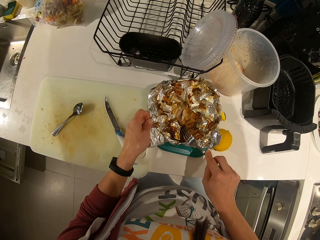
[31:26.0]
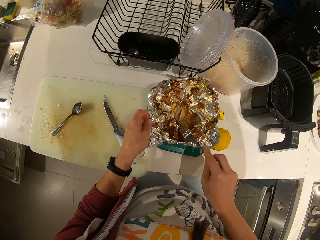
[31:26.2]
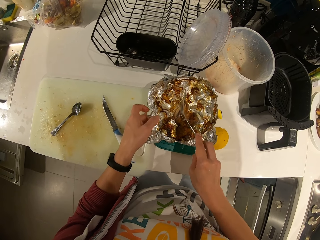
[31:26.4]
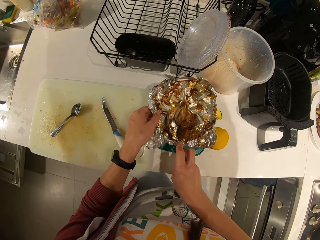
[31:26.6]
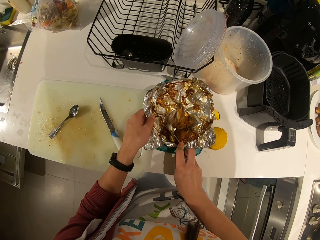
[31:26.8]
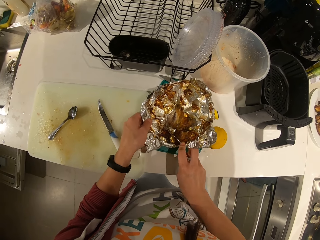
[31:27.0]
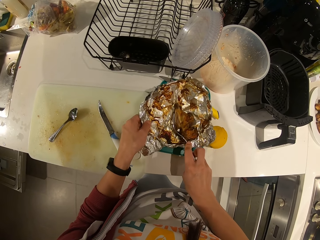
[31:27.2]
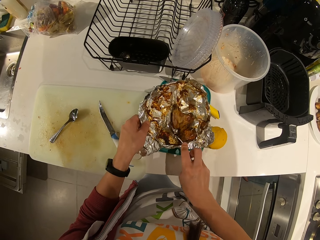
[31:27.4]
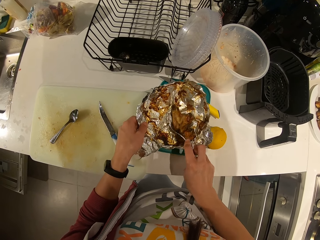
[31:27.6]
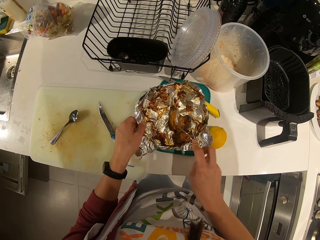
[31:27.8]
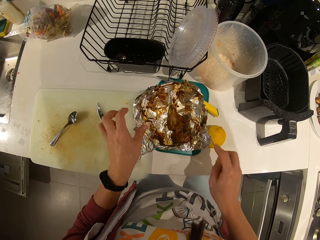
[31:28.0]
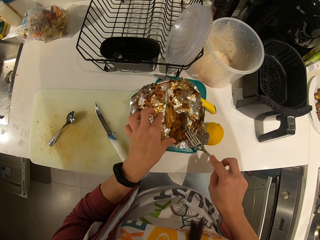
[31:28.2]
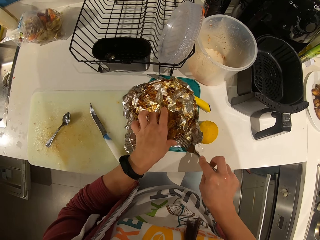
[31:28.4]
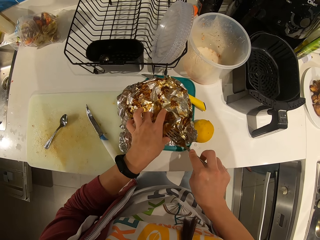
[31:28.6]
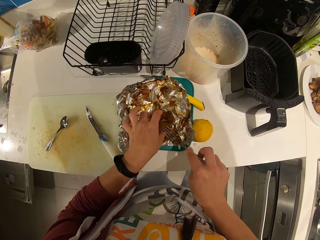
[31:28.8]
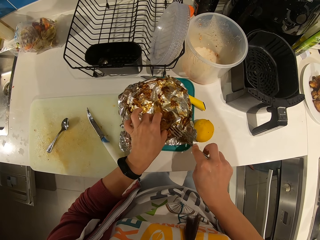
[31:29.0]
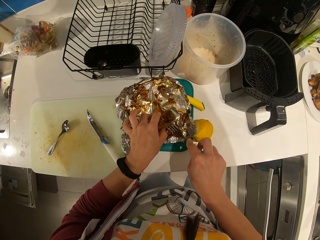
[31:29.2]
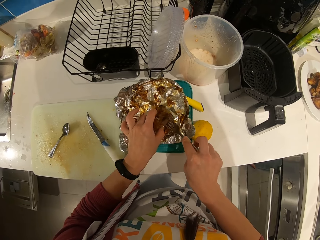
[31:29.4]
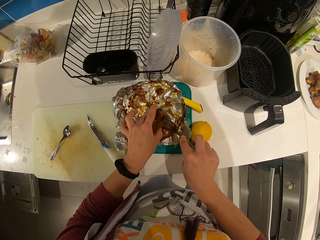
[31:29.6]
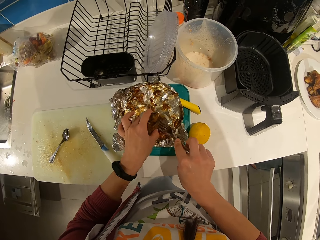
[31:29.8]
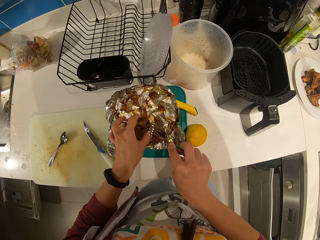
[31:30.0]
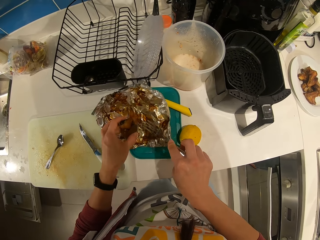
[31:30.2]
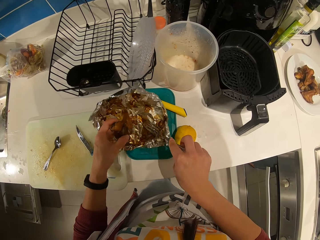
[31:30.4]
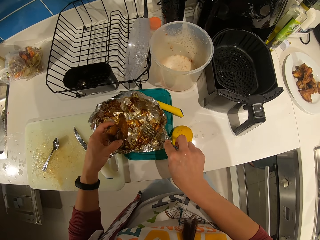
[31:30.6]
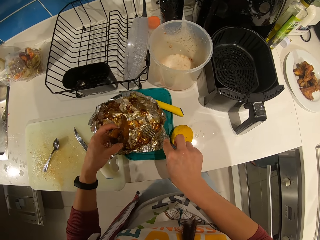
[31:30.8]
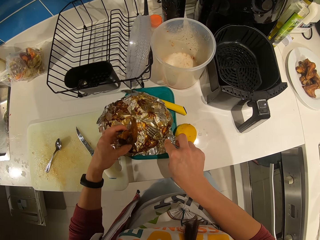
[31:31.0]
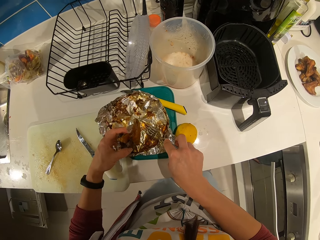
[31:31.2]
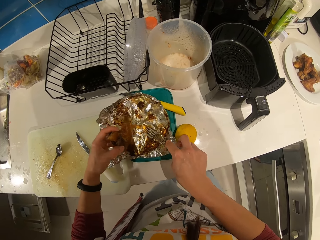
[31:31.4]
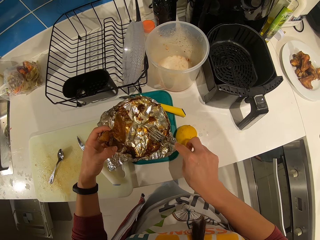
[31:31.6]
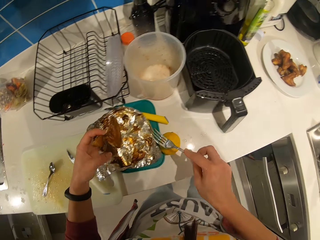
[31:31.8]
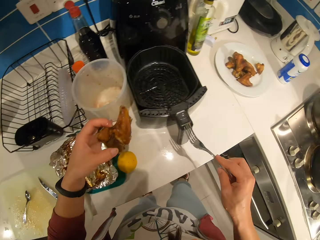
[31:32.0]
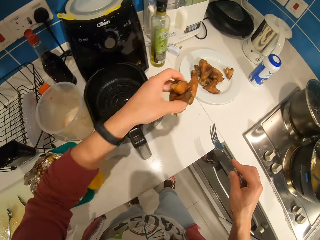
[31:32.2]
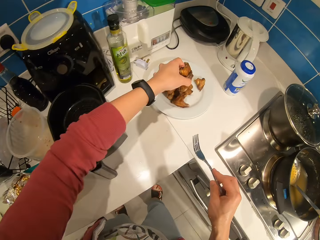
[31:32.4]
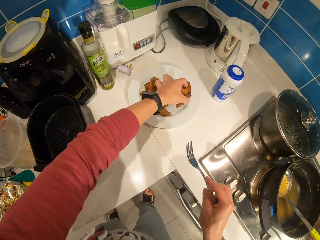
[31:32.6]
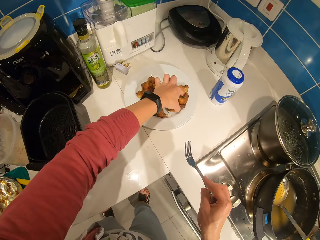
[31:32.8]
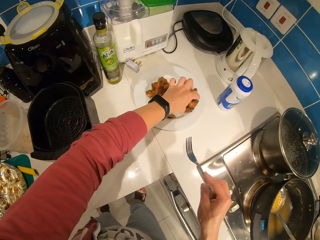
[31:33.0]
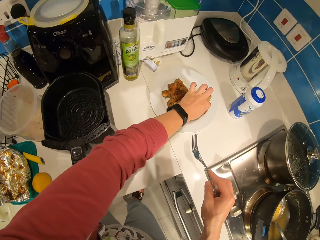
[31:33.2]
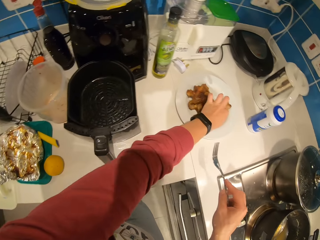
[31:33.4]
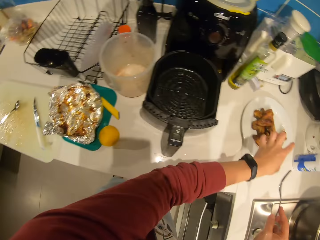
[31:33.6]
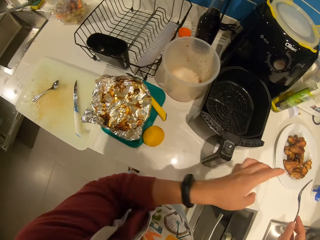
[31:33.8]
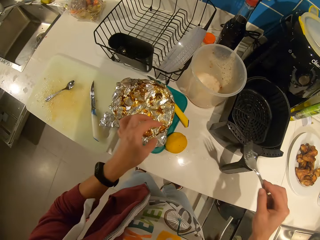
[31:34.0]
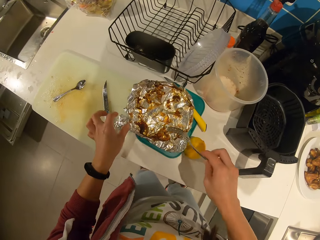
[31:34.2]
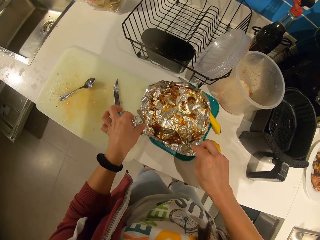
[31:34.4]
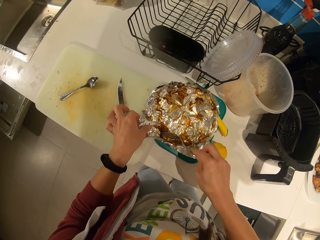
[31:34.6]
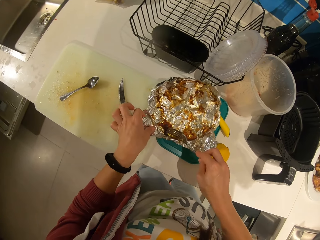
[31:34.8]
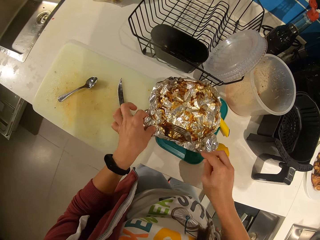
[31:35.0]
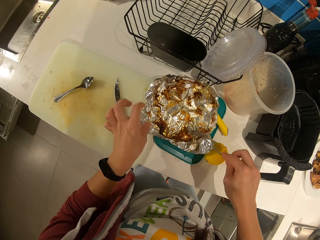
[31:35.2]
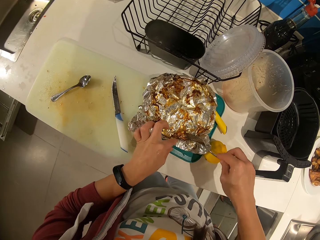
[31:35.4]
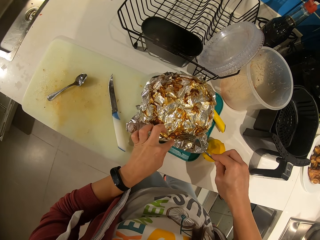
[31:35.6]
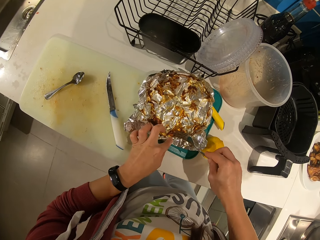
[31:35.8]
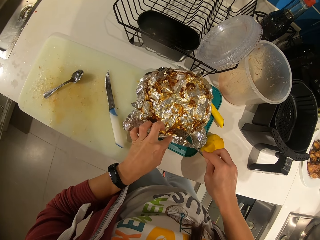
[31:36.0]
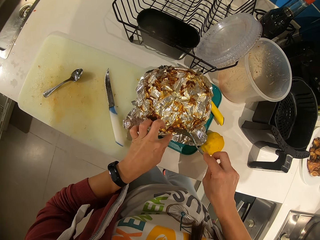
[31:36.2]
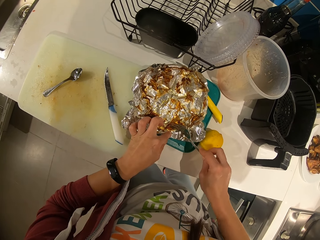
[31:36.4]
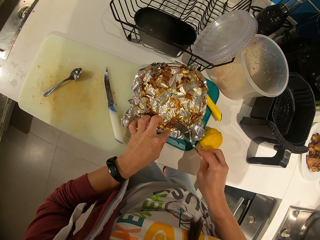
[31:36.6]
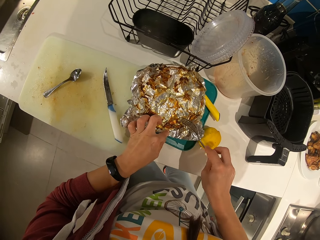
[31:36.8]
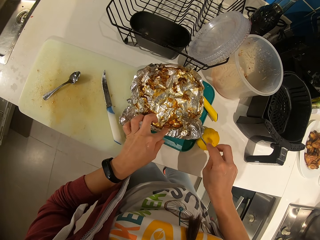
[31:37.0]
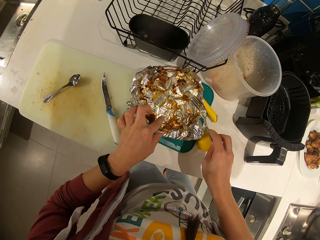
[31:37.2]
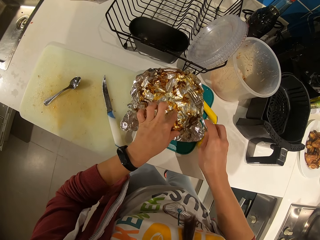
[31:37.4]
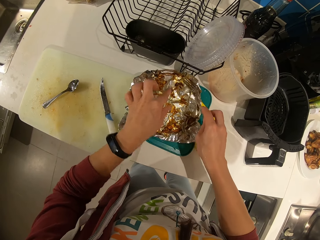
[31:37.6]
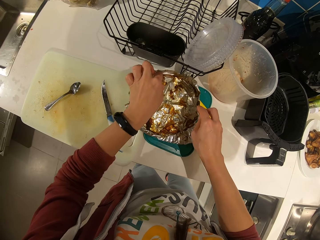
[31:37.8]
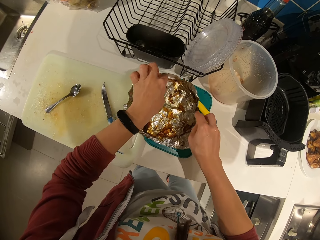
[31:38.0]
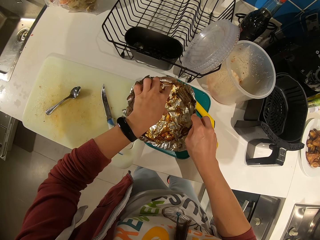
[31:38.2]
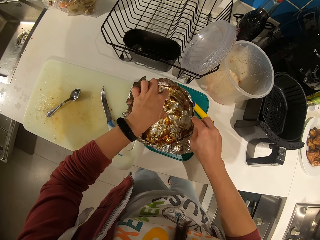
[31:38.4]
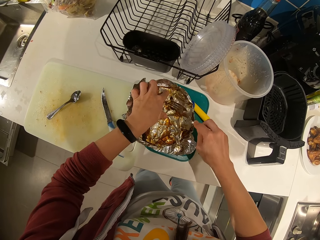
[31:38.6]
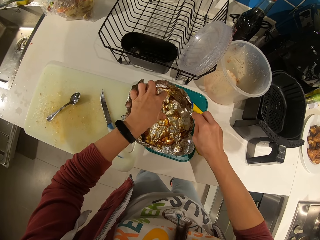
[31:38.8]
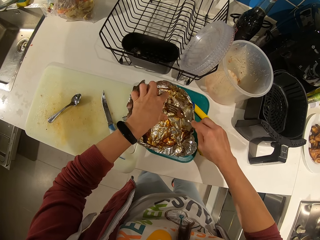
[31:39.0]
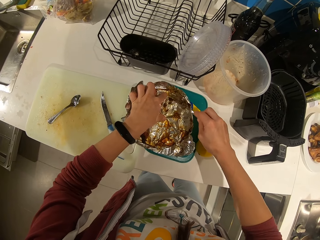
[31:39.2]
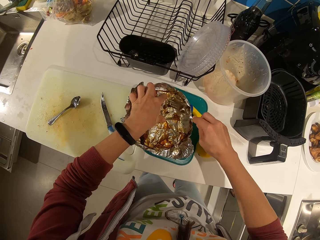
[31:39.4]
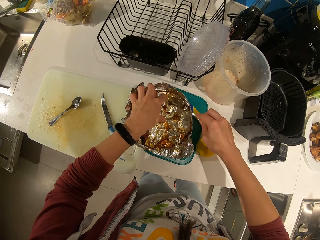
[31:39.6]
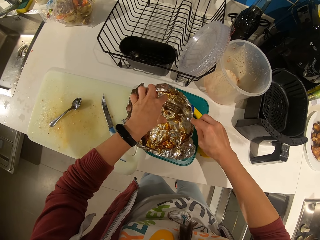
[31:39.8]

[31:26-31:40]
The camera wearer picks the meats with his left hand. He places the piece on the flat plate. He holds the wrap or foil. He scrubs the left meat on parts of the foil with the fork.

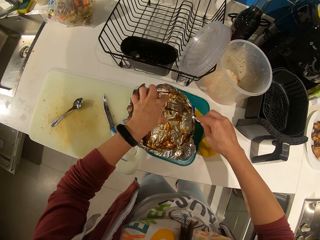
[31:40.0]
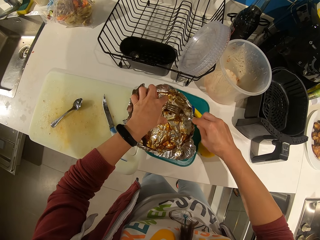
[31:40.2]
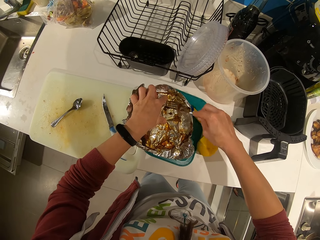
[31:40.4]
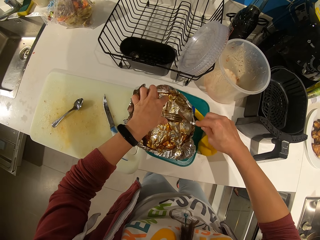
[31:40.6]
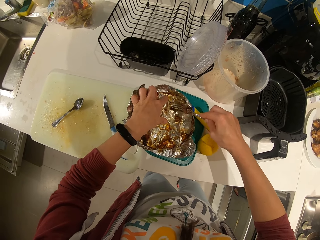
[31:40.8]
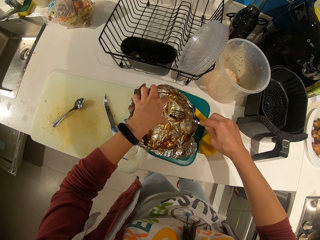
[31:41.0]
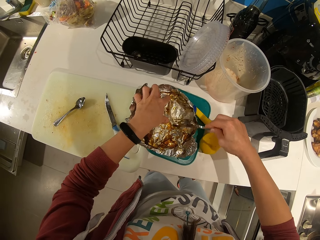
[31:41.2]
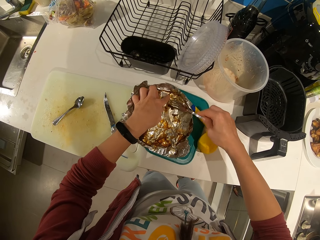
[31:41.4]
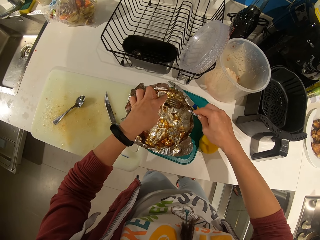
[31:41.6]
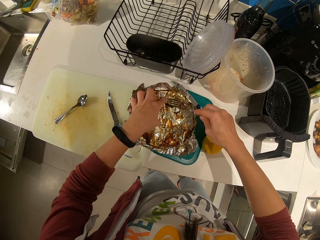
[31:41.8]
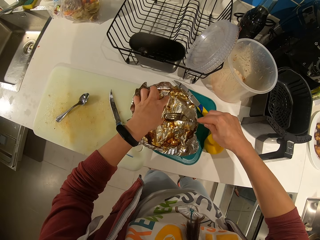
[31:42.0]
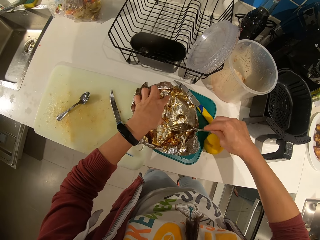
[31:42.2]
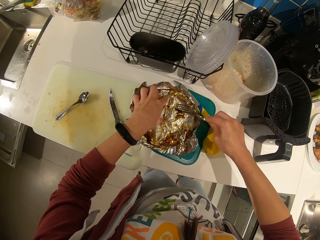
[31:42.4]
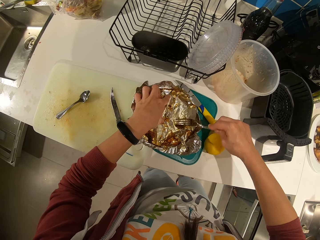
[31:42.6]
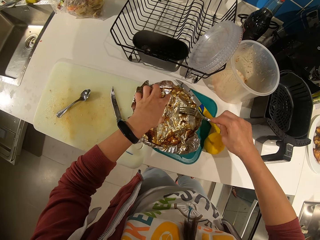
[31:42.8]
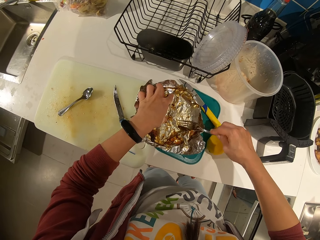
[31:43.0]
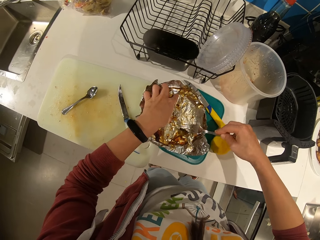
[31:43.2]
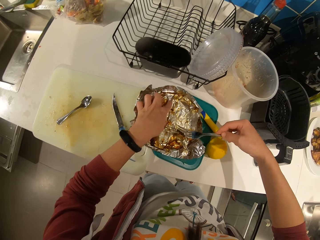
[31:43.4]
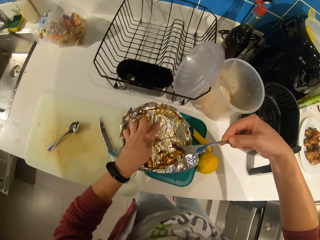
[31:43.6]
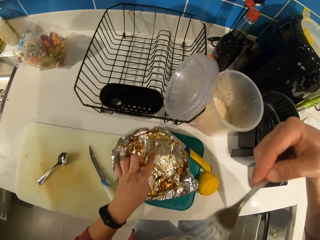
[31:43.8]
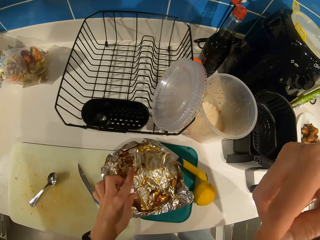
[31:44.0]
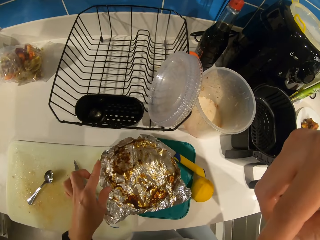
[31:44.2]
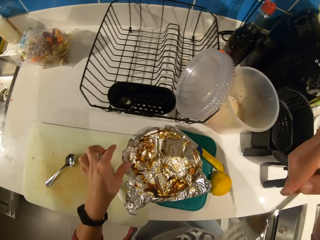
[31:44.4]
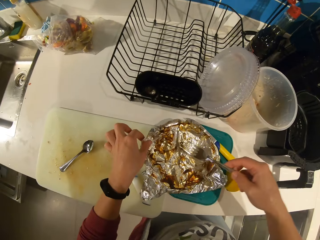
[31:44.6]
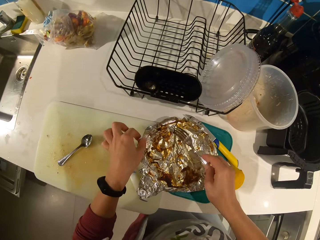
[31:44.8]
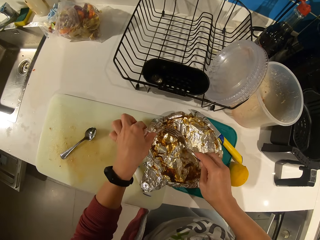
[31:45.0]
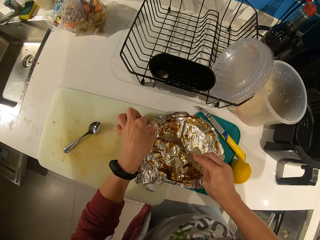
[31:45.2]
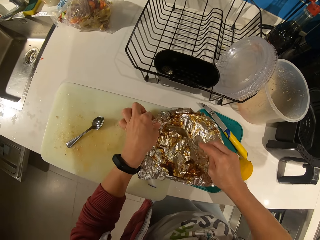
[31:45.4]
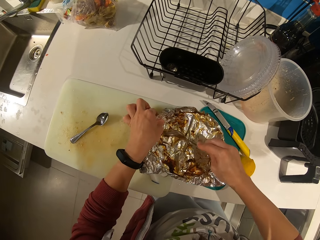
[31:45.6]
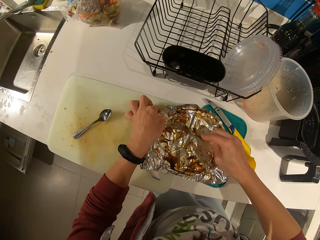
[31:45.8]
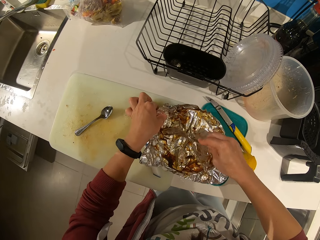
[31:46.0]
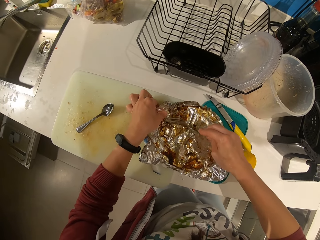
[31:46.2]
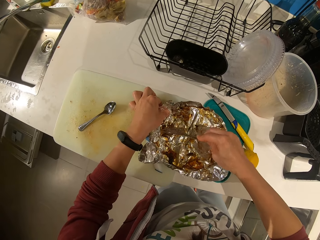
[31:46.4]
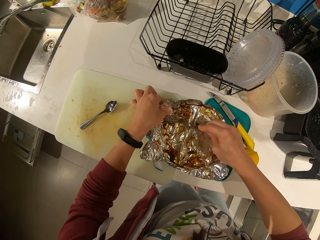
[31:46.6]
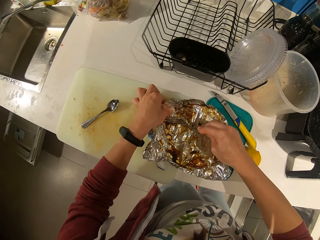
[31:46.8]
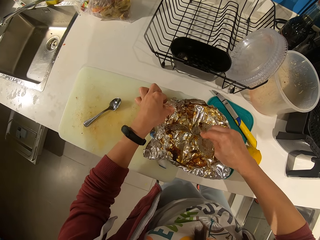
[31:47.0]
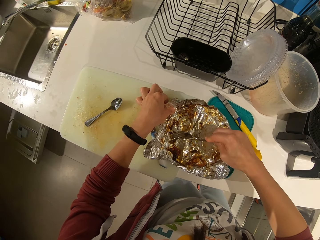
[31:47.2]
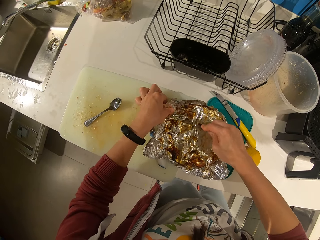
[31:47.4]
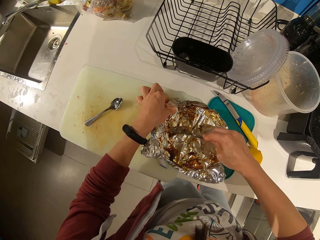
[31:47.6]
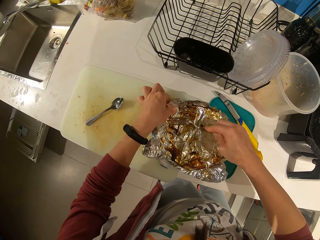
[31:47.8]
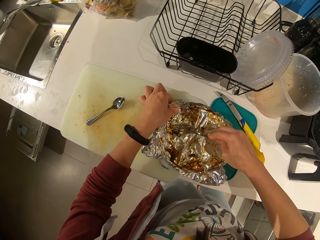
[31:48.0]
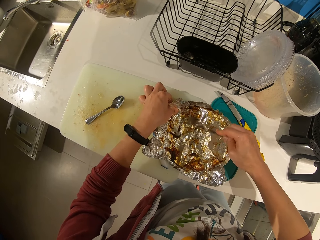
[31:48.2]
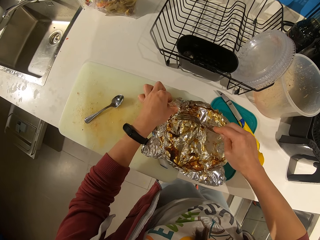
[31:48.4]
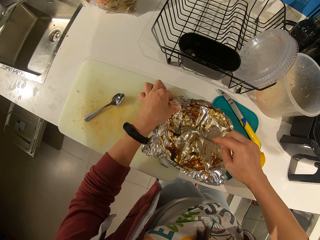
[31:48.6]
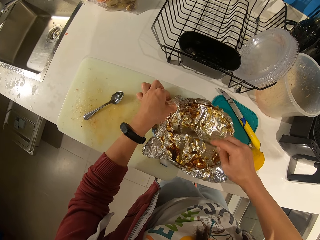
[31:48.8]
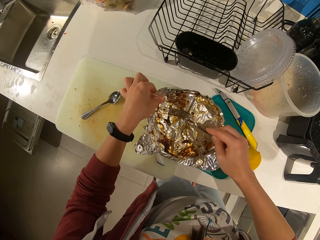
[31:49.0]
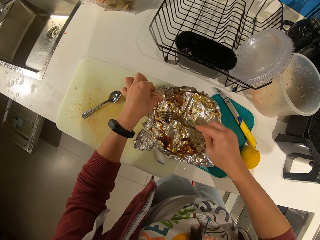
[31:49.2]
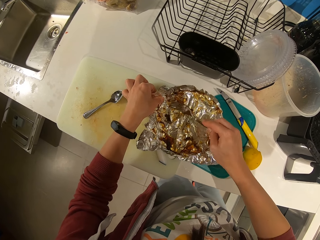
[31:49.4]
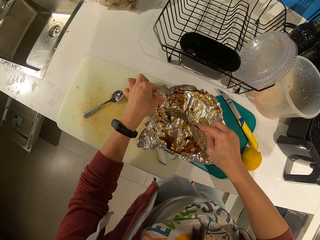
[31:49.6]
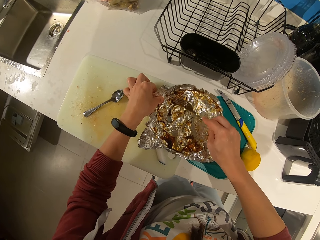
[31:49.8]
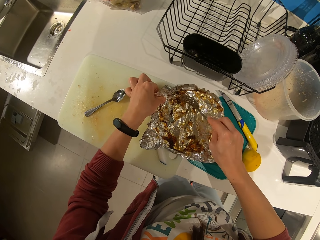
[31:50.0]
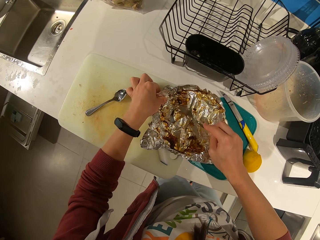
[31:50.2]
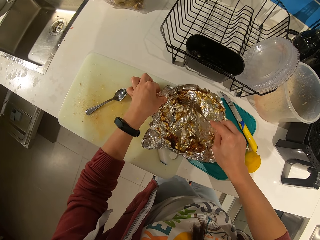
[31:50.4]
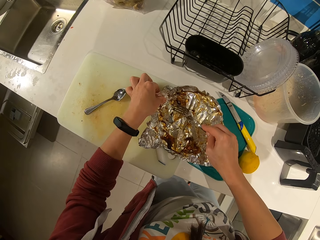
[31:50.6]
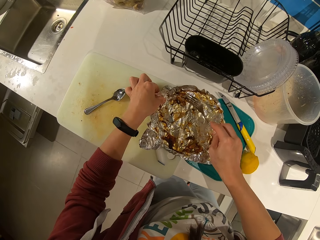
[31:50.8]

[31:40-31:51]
The camera wearer eats the meat on the fork. He puts the fork in his mouth. He scrubs the meat on the foil with the fork. He removes leftovers on the aluminum foil with the fork.
